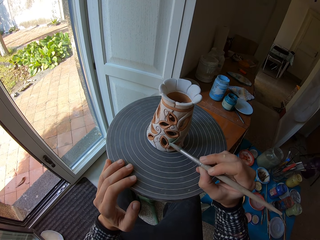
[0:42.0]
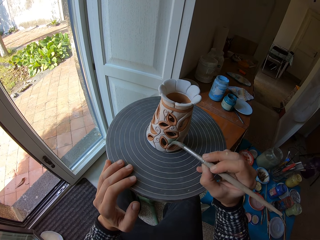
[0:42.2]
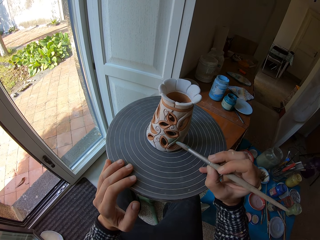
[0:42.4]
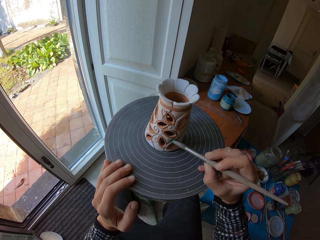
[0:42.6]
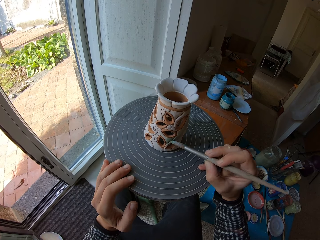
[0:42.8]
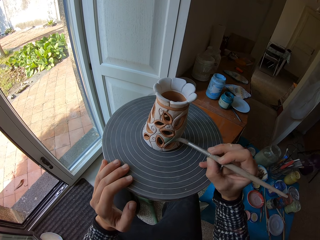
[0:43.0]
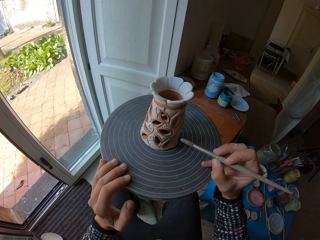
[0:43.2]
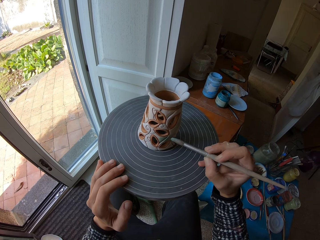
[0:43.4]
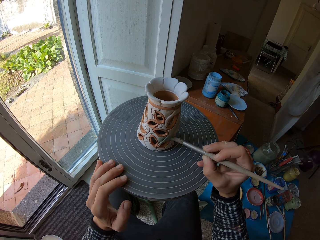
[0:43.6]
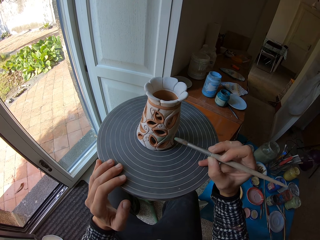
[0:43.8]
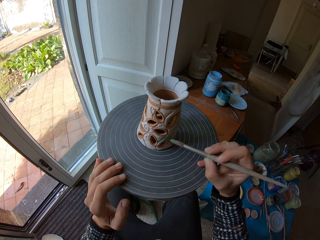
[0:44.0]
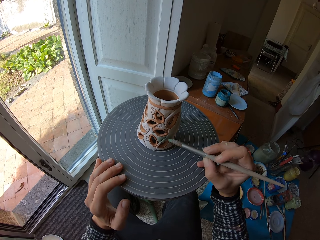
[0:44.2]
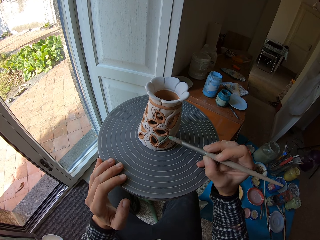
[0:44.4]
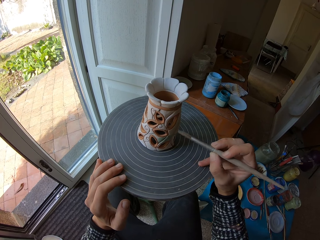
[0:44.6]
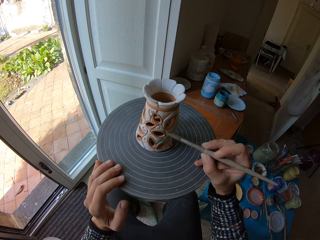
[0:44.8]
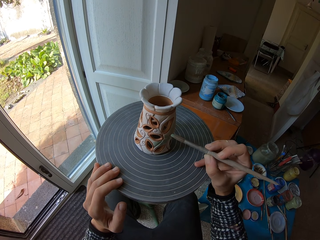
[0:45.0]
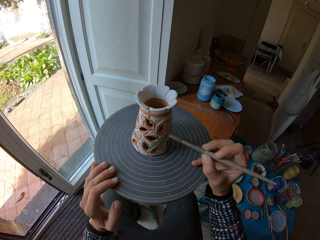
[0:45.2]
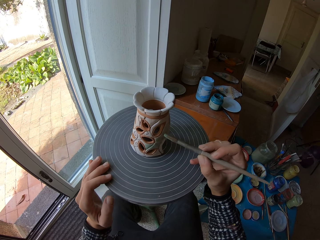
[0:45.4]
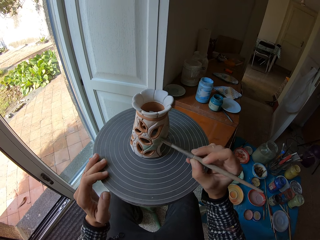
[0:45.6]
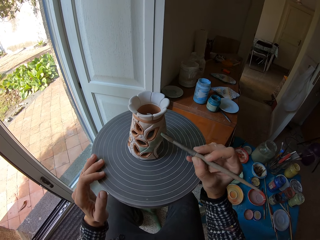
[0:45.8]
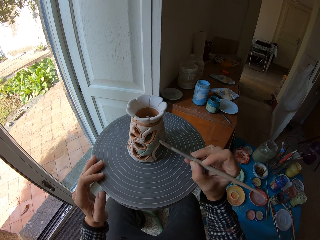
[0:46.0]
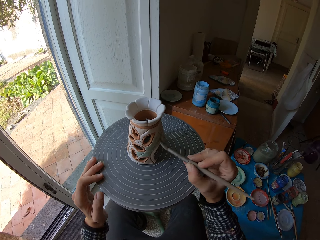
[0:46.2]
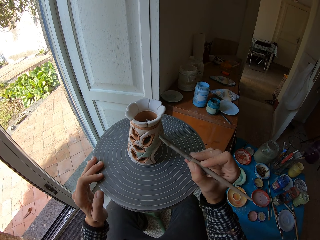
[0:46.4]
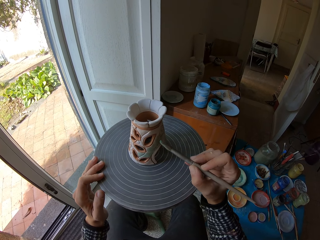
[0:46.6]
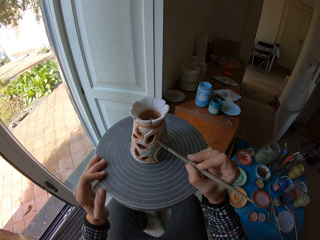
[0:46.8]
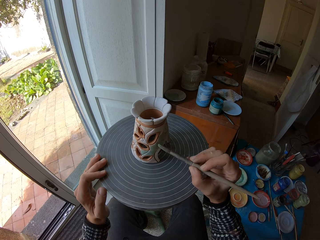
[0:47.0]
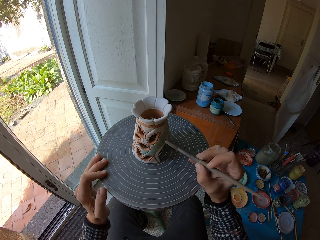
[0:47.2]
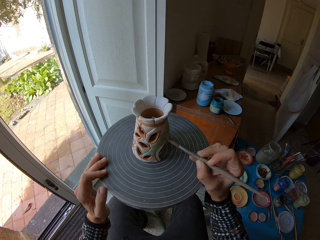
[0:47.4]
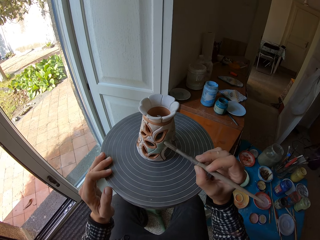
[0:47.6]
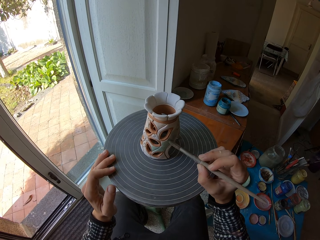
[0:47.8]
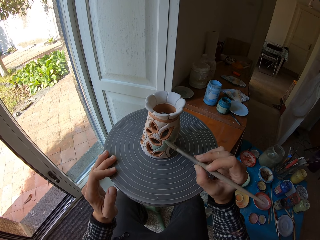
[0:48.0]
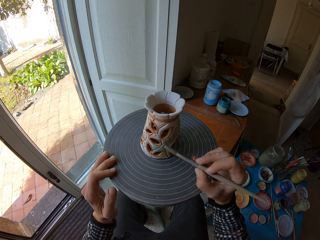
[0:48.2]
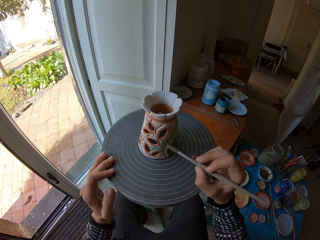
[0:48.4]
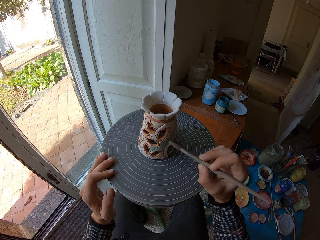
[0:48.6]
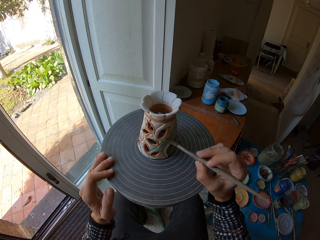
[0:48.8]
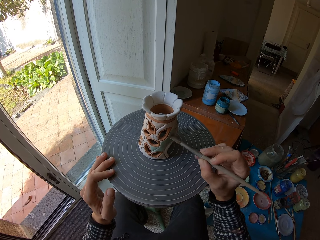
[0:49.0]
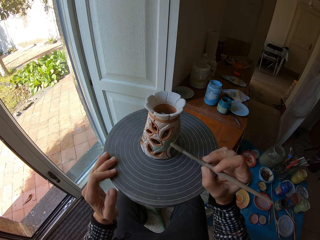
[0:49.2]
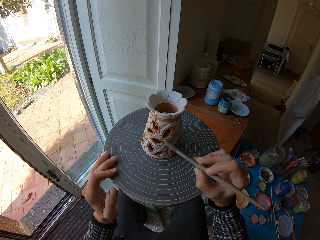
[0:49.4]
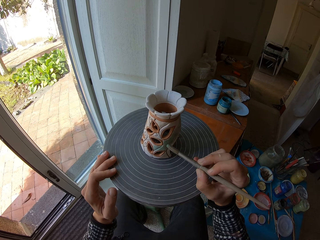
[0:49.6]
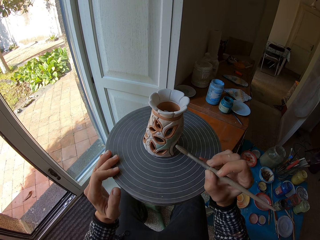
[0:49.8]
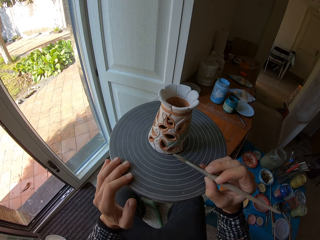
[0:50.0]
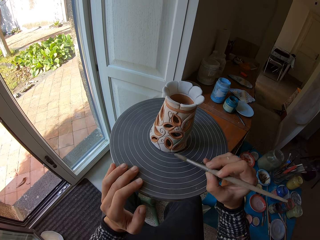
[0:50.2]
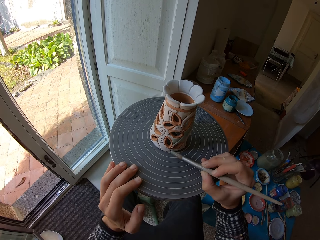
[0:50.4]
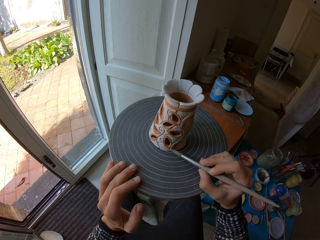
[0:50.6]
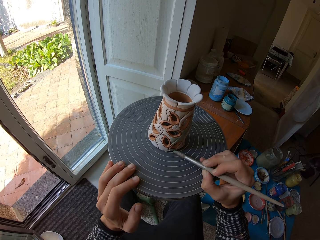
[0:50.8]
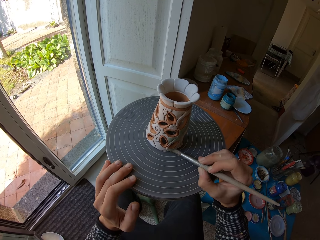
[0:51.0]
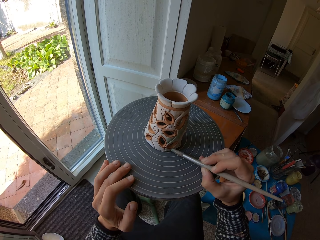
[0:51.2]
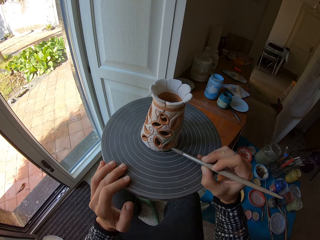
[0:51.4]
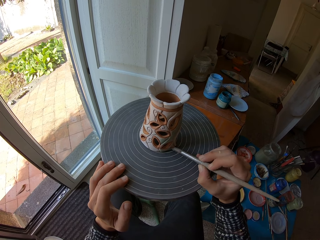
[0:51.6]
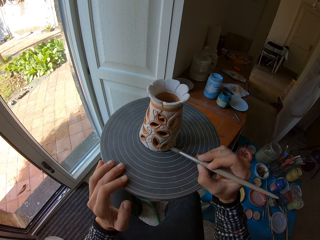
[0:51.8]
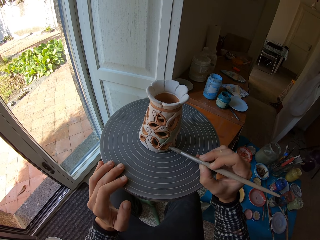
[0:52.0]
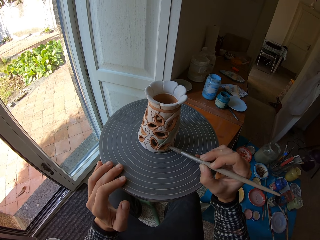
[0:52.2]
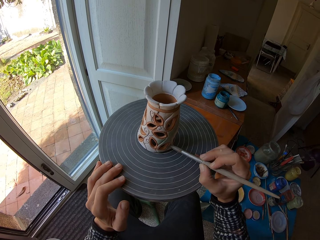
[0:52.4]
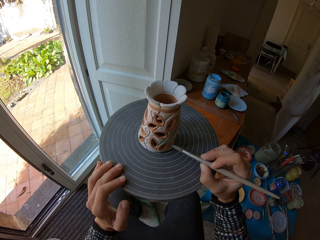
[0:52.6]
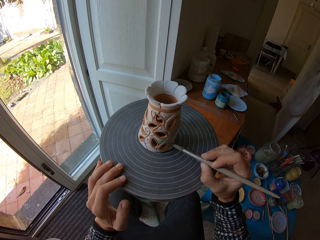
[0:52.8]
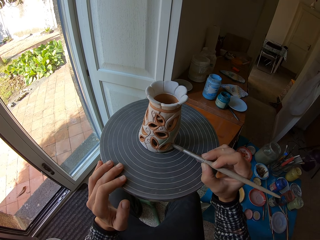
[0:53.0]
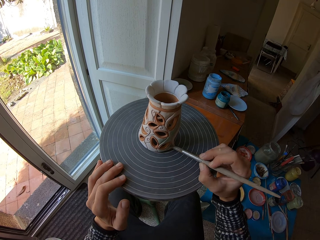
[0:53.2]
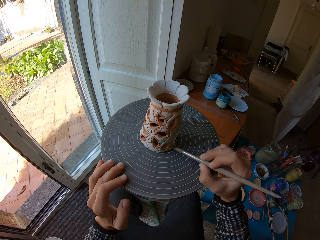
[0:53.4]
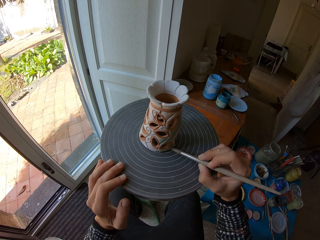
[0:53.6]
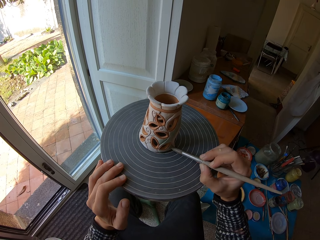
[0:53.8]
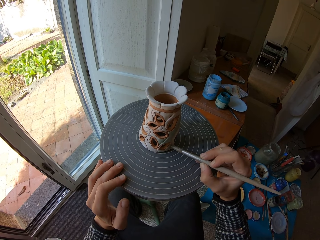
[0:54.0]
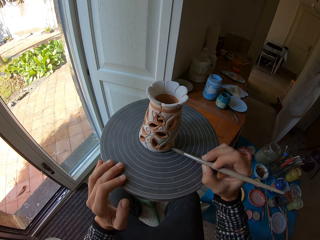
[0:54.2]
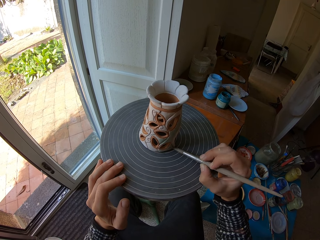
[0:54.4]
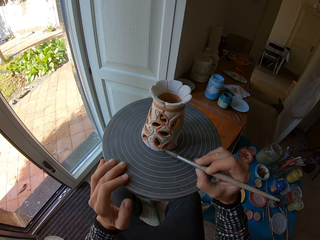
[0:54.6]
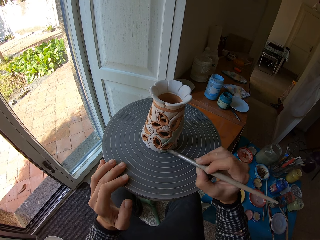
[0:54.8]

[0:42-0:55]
The camera wearer paints a vase. They turn the wheel. They paint the vase. They turn the wheel. They paint the vase.

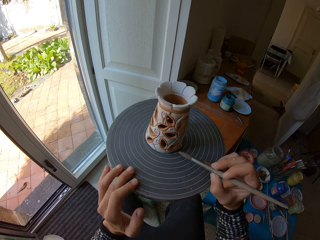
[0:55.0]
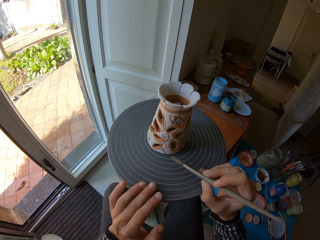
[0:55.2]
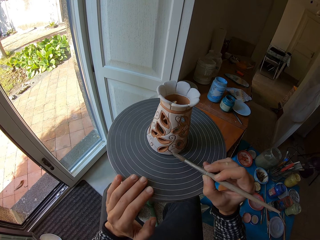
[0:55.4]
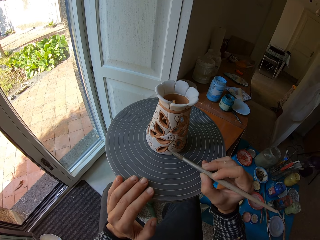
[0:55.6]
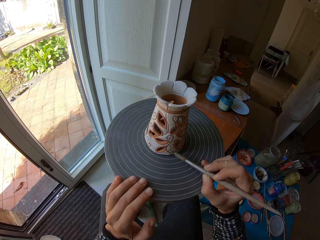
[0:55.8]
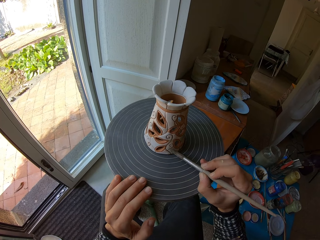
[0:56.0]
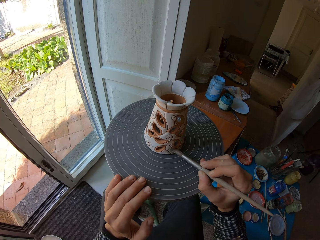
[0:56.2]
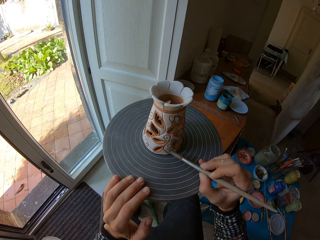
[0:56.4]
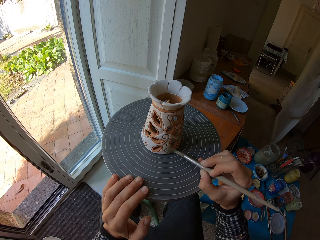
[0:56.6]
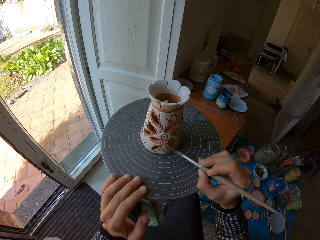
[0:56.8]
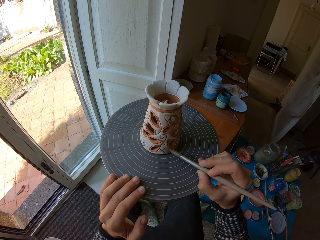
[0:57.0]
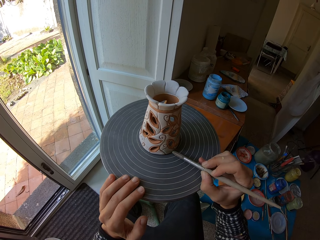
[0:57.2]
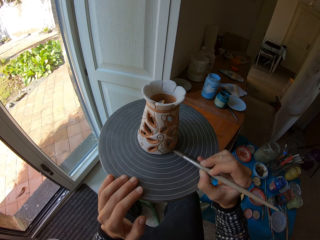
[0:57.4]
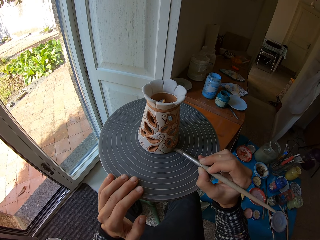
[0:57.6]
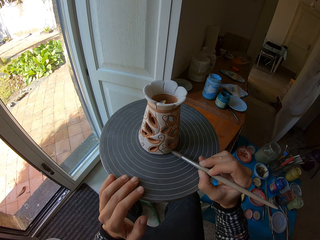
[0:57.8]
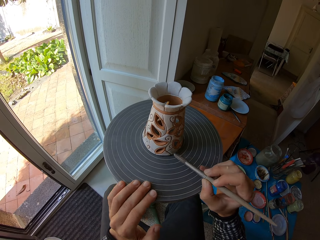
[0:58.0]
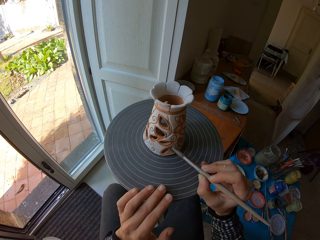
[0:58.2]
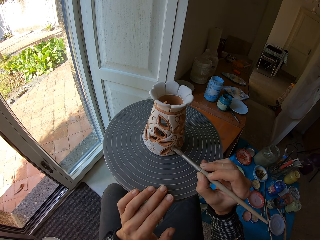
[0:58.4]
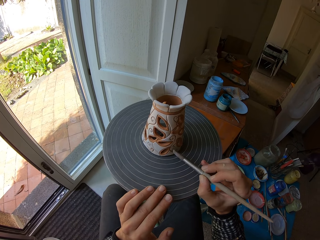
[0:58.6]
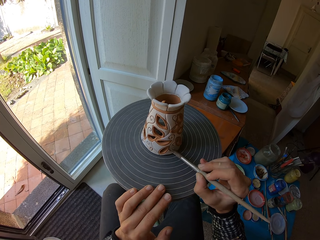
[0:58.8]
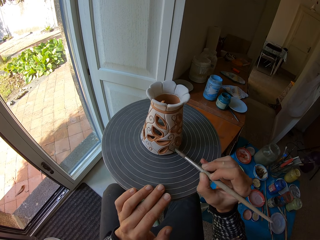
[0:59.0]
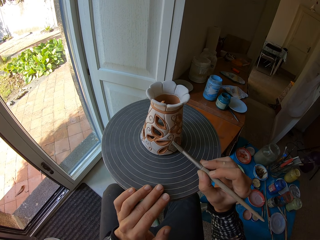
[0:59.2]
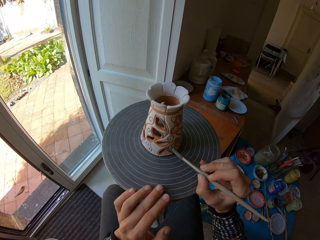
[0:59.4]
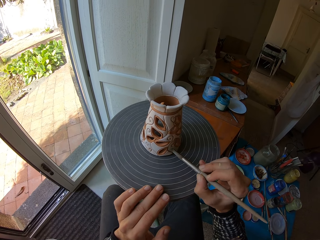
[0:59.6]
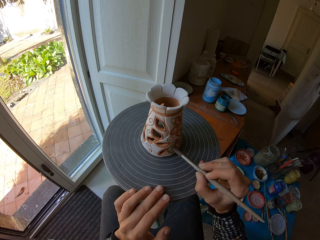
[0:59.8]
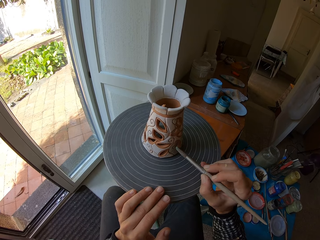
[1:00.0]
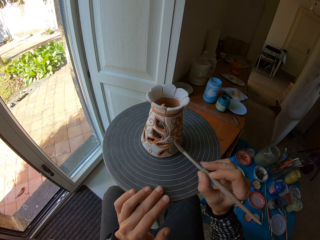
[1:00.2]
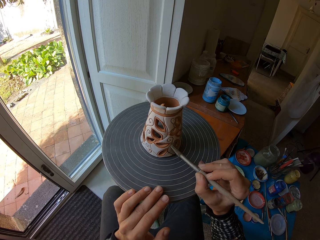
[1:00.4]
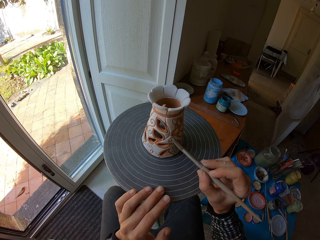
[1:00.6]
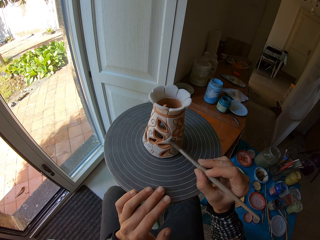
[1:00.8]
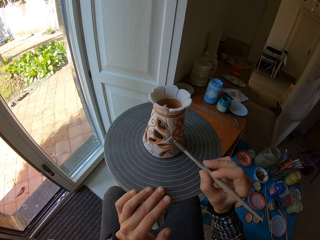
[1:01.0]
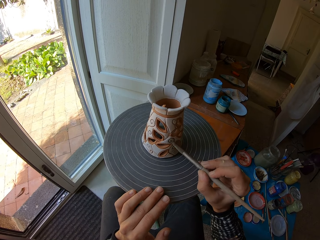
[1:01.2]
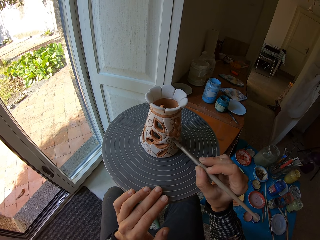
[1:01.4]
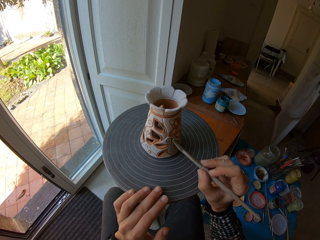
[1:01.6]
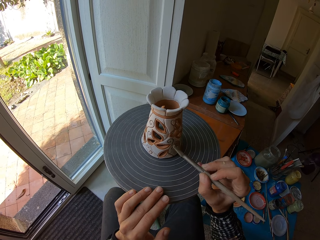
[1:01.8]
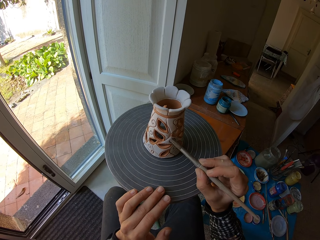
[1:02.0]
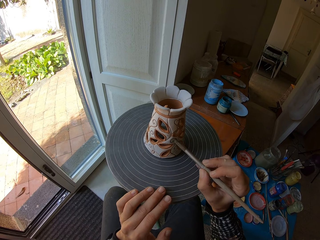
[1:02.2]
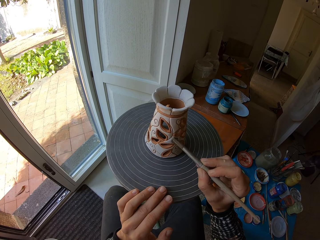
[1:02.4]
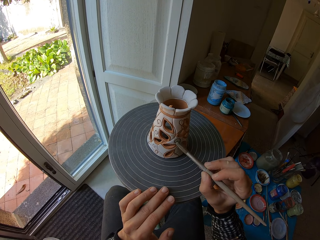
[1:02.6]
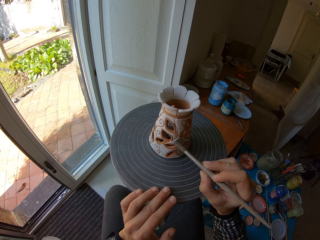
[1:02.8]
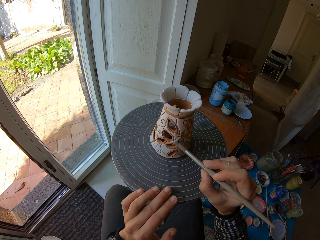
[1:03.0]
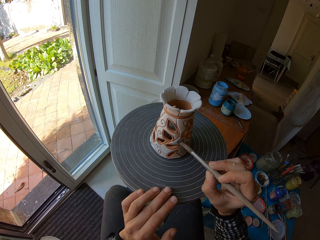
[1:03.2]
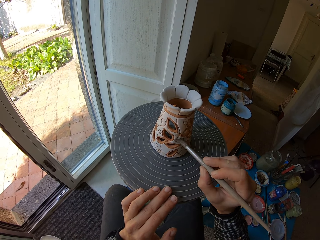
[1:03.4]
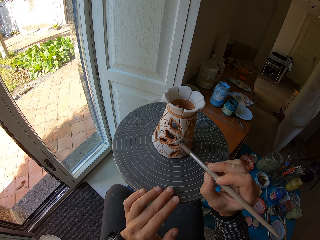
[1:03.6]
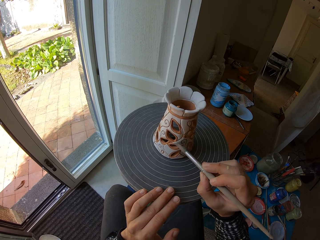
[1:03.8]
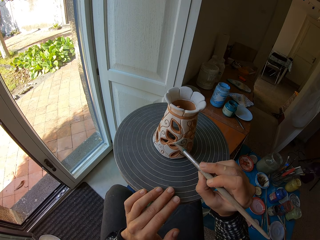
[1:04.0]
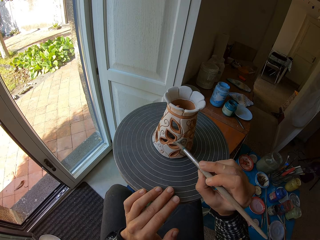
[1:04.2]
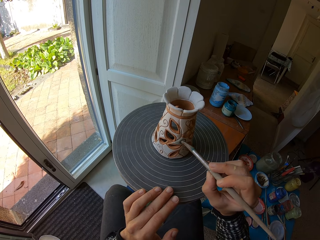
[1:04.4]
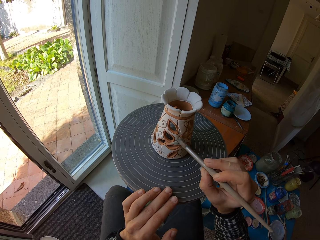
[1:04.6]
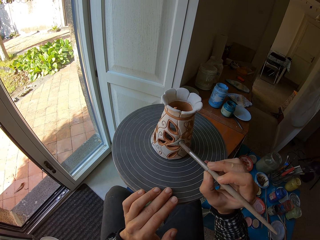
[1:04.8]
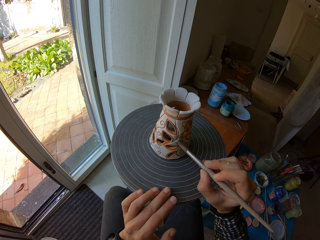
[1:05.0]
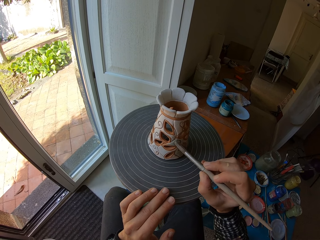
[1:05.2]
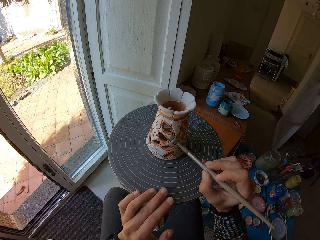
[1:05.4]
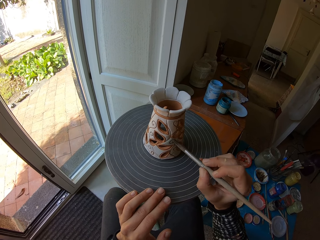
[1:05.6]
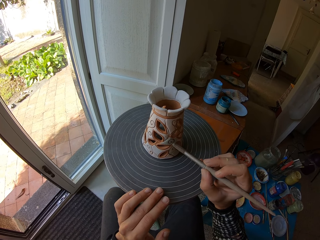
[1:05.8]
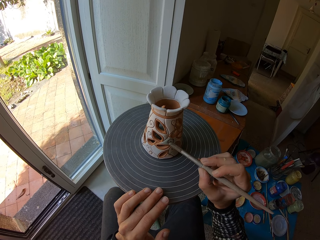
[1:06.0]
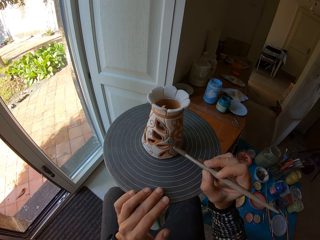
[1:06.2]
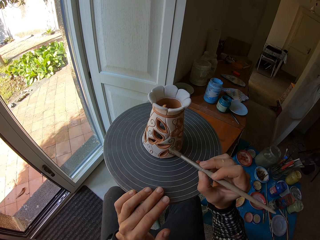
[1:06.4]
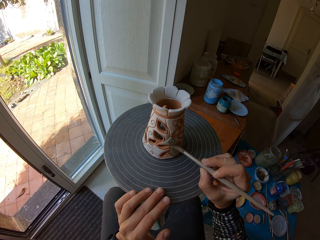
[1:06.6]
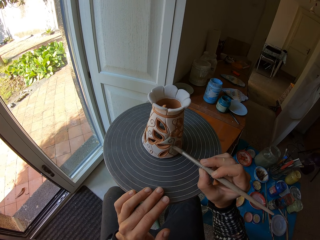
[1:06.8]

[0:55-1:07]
The camera wearer turns the wheel. They paint the vase. They turn the wheel. They paint the vase.
